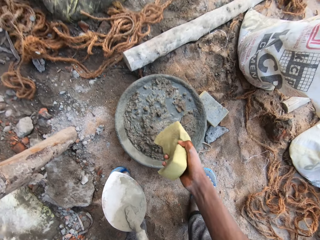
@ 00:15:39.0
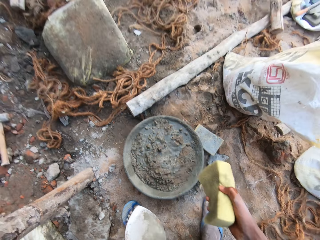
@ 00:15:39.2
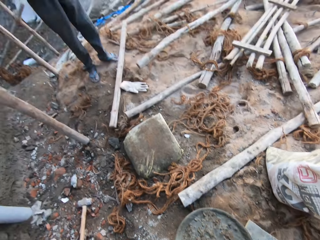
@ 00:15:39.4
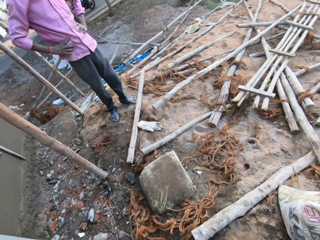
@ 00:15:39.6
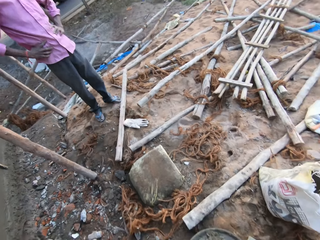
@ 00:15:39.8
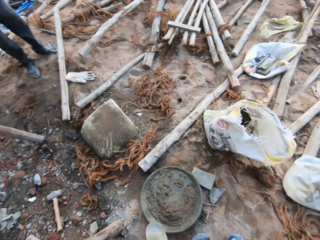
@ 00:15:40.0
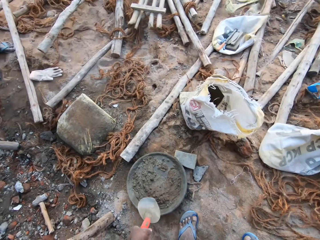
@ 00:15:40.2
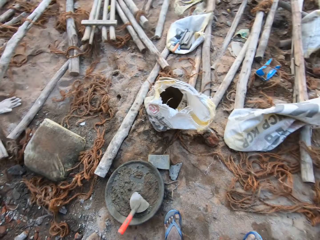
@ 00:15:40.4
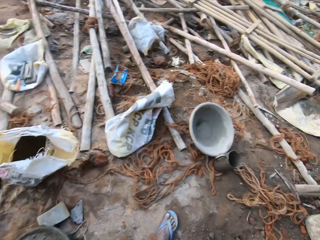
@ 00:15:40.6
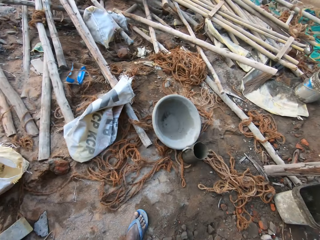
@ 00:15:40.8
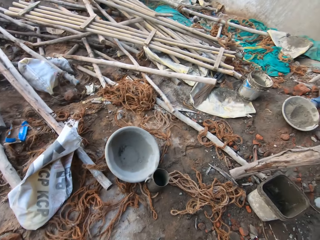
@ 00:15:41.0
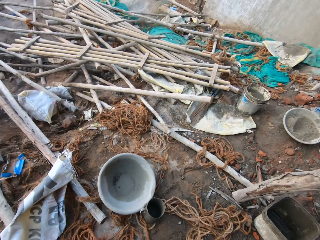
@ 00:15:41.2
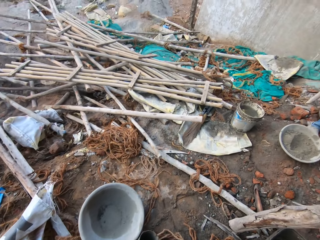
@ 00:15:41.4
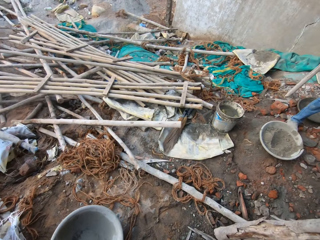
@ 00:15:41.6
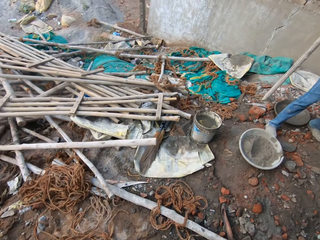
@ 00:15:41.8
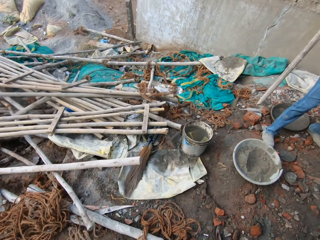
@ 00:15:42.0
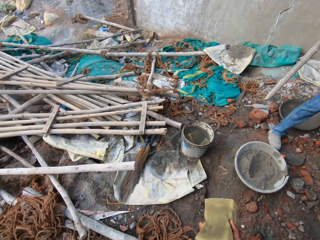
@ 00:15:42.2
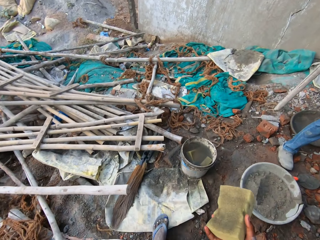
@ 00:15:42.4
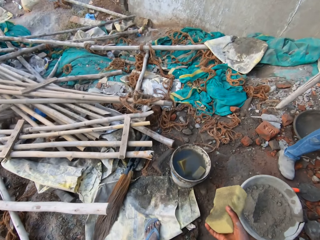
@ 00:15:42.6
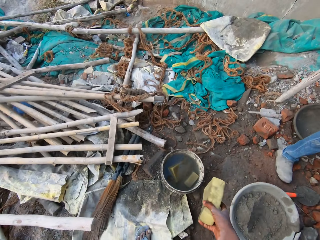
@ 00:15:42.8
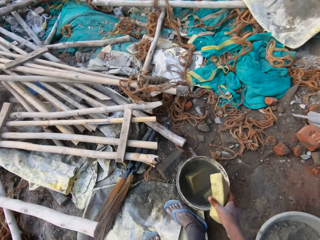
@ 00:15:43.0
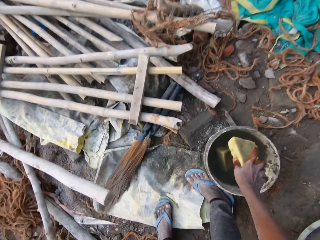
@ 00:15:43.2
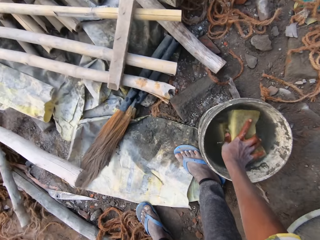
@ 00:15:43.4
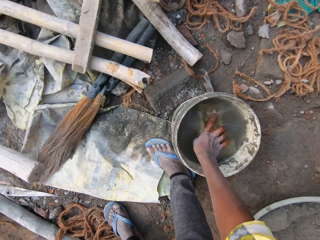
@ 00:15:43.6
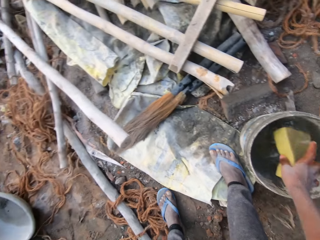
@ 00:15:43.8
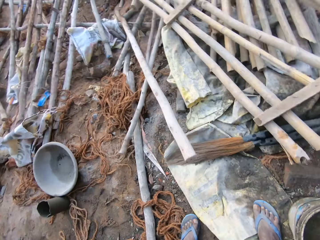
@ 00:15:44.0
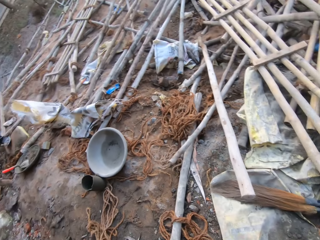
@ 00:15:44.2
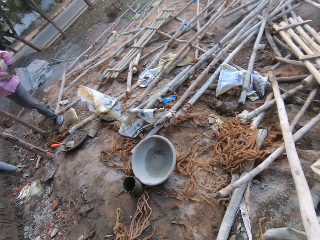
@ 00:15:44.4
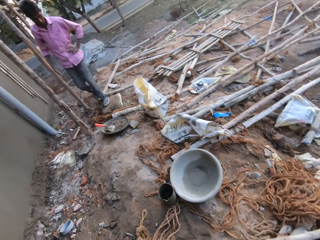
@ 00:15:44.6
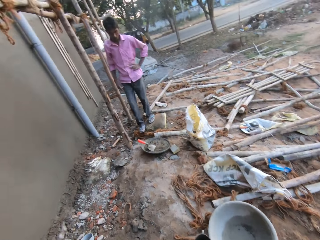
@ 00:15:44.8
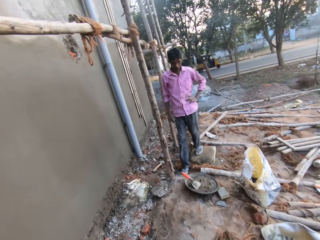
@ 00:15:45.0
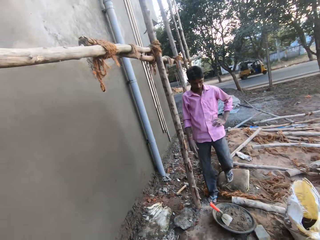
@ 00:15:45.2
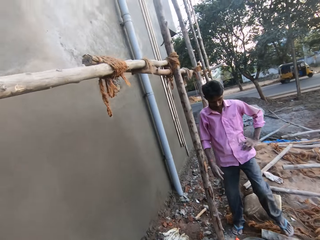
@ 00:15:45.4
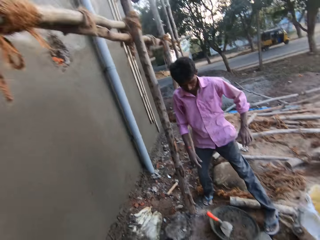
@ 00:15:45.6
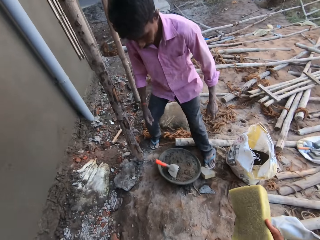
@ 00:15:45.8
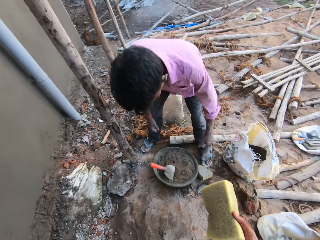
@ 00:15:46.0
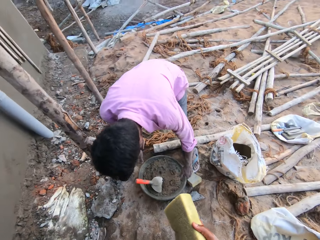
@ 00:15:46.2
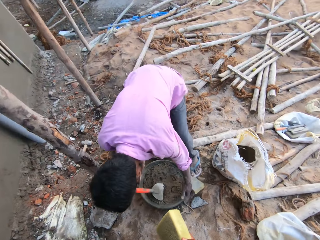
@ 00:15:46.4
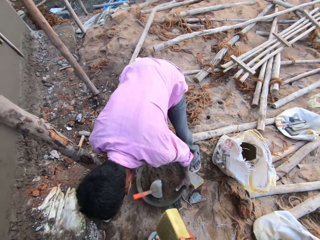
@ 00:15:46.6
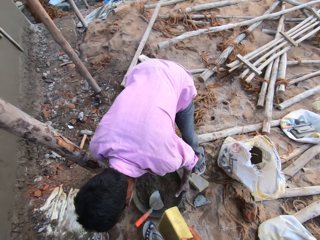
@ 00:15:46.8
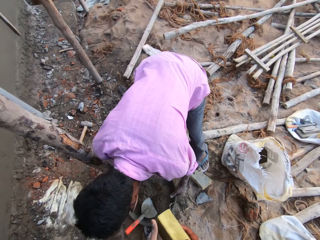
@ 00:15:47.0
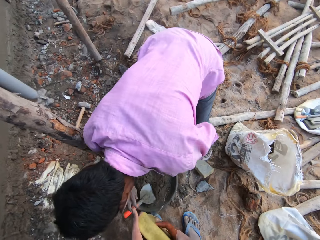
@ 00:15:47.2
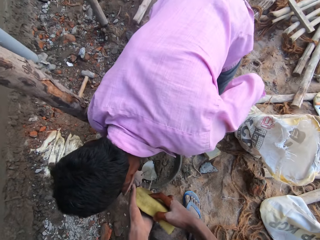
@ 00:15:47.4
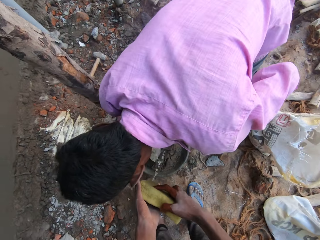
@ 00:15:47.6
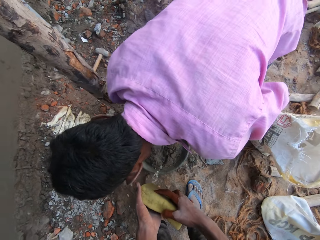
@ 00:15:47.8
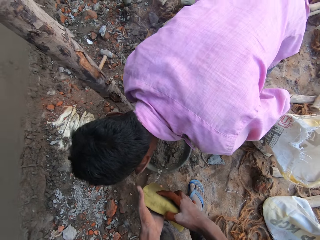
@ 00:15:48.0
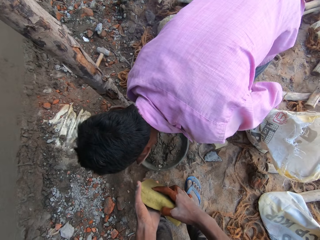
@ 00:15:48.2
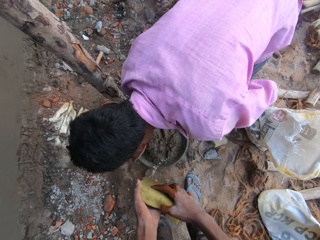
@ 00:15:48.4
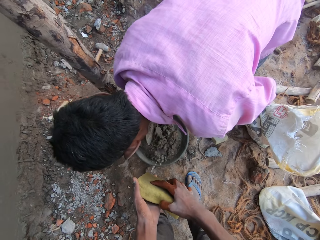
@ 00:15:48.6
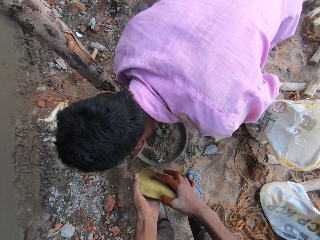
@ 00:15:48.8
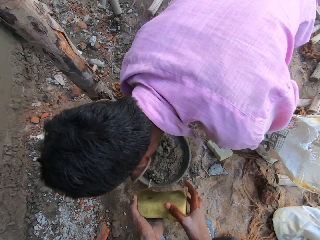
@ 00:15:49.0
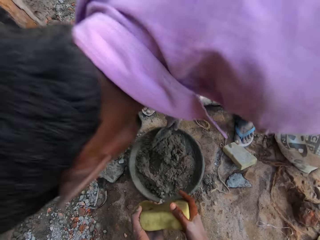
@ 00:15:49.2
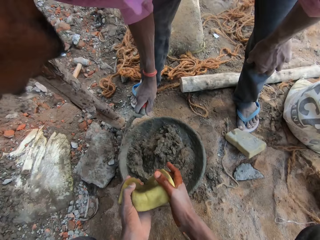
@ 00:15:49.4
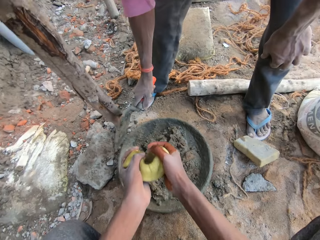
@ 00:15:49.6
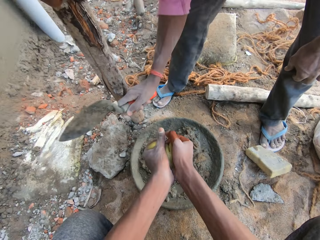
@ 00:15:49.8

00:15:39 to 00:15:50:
The camera wearer converses with a man. He drops the bricklayer's trowel into the headpan on the ground with his left hand. He walks to the bucket on the ground. He dips the sponge into the bucket of water on the ground with his right hand. He walks to the headpan from the bucket. The man shifts the headpan on the ground with both hands. The camera wearer takes the bricklayer's trowel from the headpan on the ground with his right hand. He squeezes water out of the sponge in his right hand into the headpan on the ground with both hands. The man mixes the cement in the headpan on the ground with the bricklayer's trowel in his right hand.

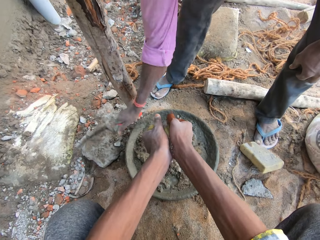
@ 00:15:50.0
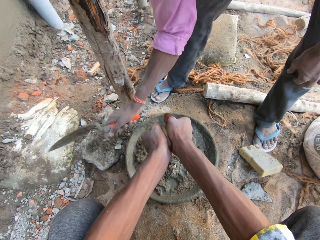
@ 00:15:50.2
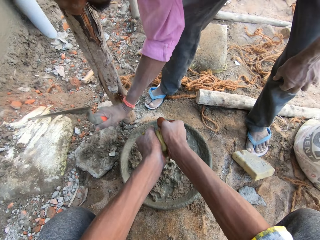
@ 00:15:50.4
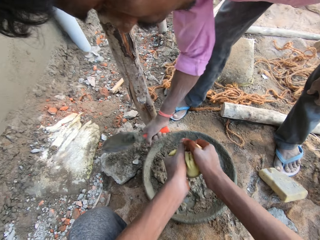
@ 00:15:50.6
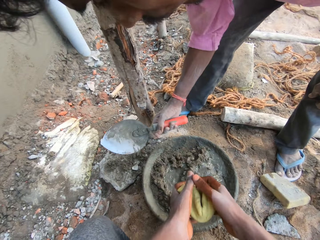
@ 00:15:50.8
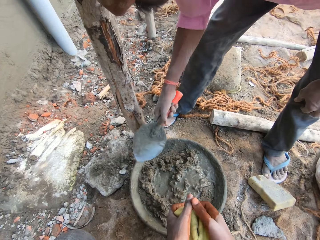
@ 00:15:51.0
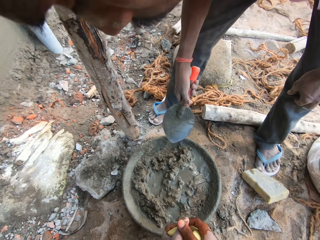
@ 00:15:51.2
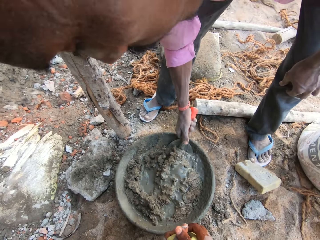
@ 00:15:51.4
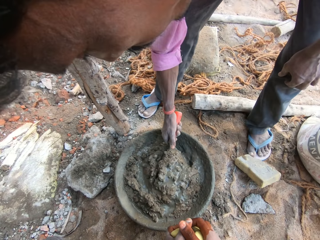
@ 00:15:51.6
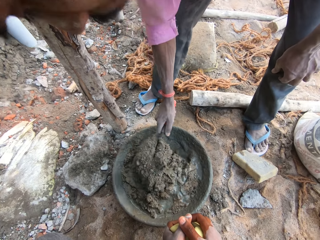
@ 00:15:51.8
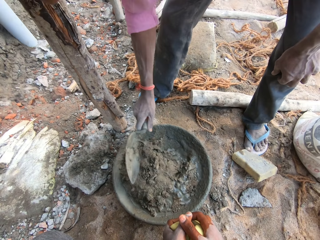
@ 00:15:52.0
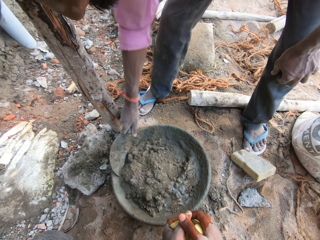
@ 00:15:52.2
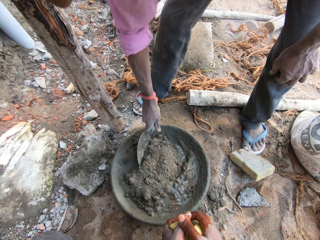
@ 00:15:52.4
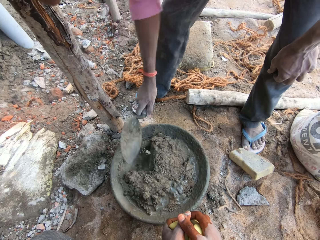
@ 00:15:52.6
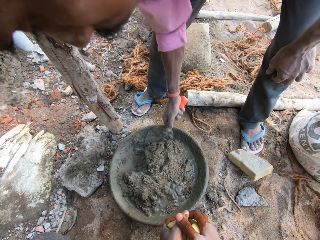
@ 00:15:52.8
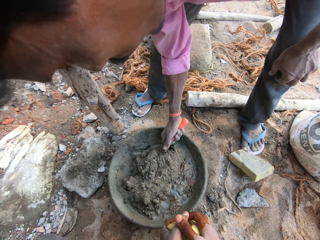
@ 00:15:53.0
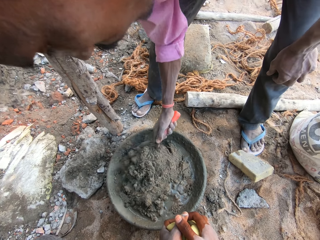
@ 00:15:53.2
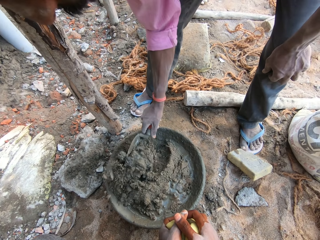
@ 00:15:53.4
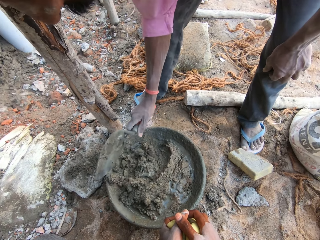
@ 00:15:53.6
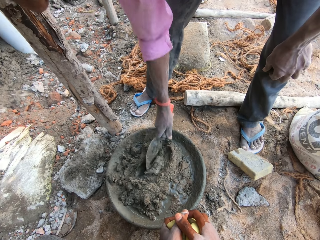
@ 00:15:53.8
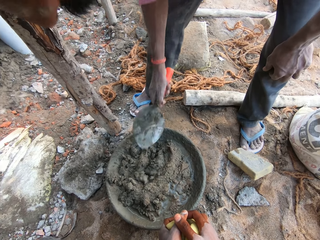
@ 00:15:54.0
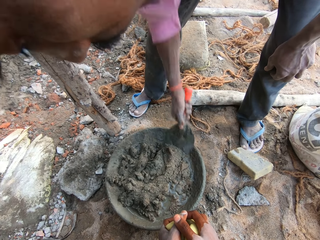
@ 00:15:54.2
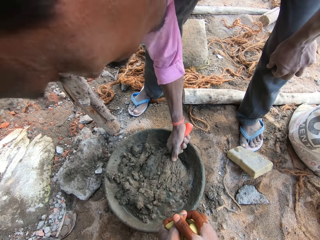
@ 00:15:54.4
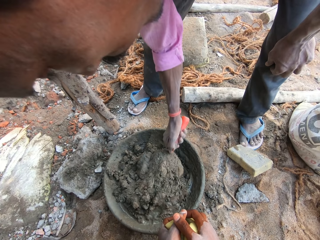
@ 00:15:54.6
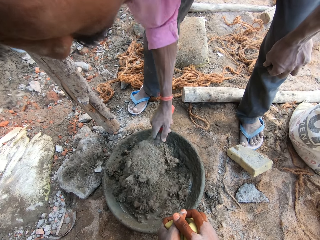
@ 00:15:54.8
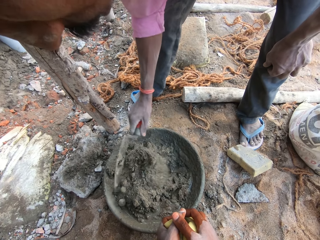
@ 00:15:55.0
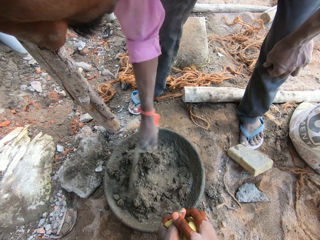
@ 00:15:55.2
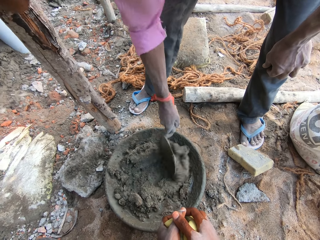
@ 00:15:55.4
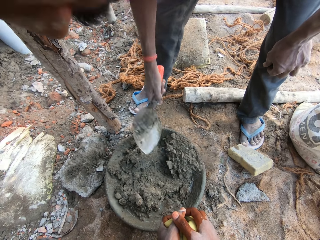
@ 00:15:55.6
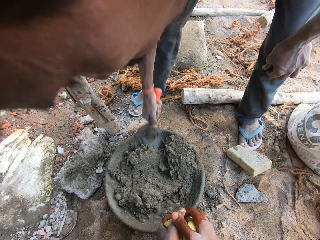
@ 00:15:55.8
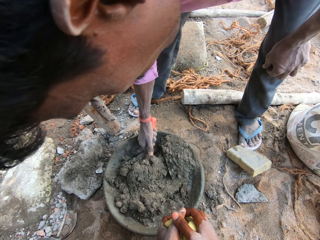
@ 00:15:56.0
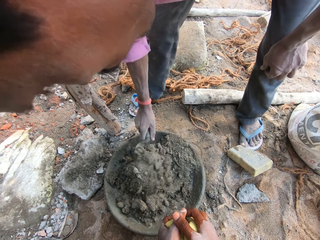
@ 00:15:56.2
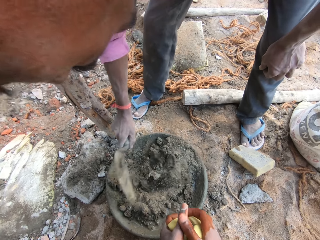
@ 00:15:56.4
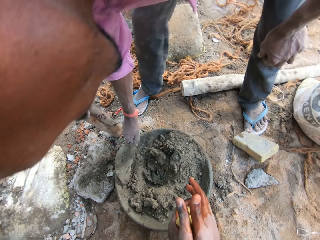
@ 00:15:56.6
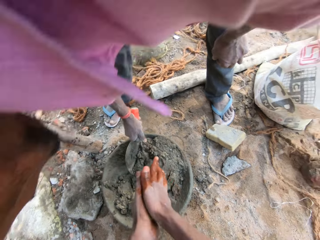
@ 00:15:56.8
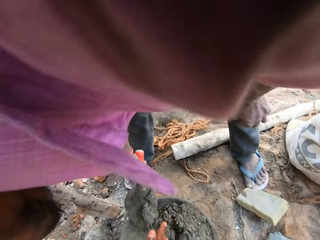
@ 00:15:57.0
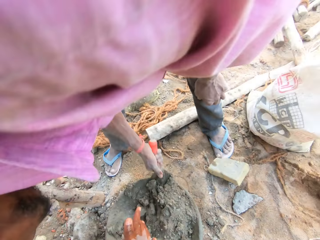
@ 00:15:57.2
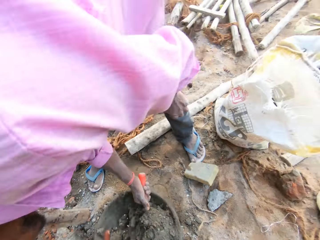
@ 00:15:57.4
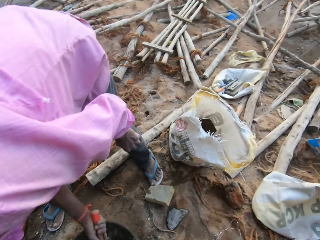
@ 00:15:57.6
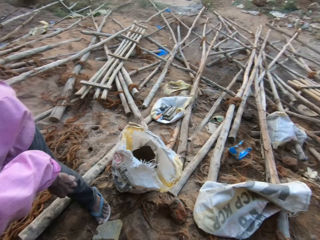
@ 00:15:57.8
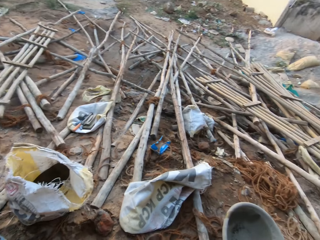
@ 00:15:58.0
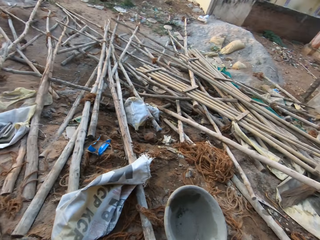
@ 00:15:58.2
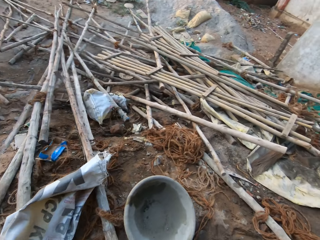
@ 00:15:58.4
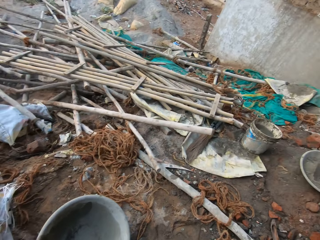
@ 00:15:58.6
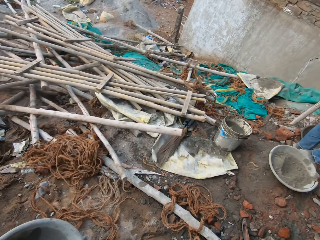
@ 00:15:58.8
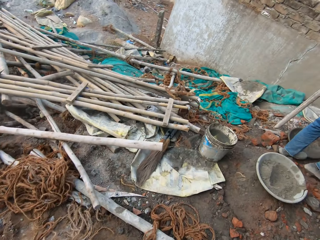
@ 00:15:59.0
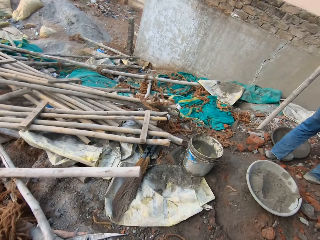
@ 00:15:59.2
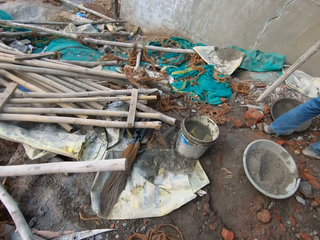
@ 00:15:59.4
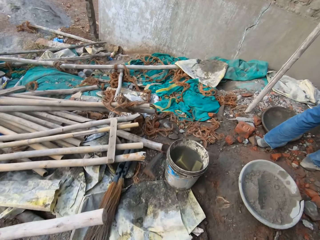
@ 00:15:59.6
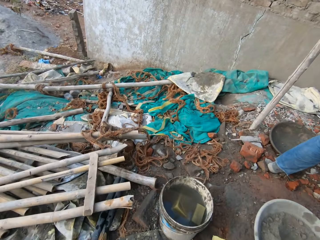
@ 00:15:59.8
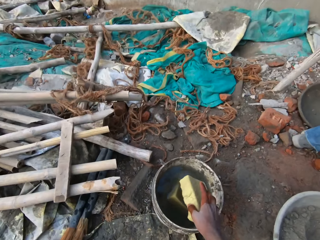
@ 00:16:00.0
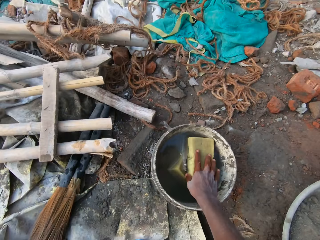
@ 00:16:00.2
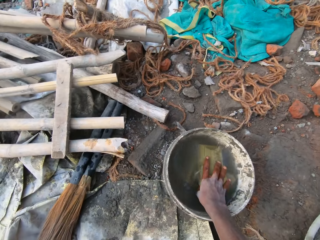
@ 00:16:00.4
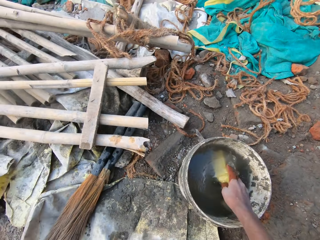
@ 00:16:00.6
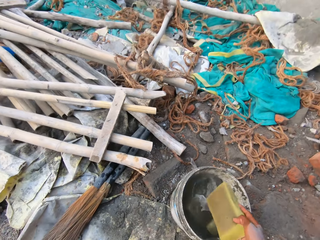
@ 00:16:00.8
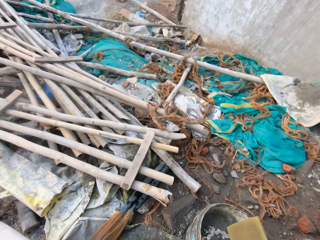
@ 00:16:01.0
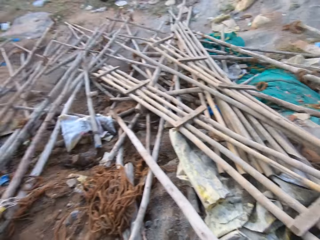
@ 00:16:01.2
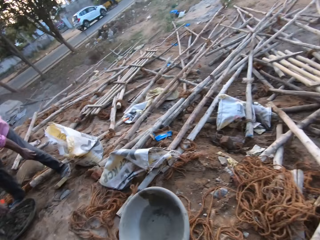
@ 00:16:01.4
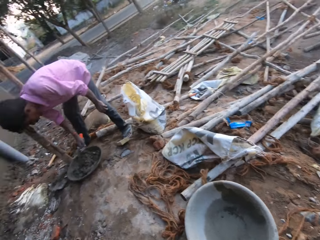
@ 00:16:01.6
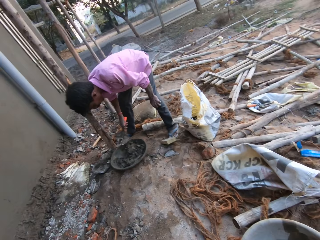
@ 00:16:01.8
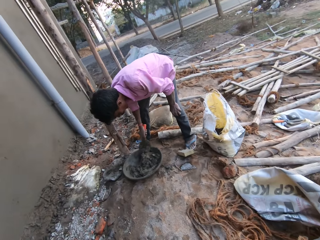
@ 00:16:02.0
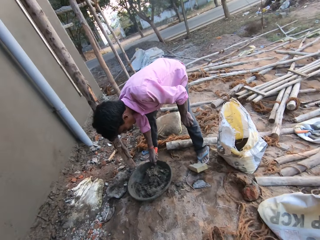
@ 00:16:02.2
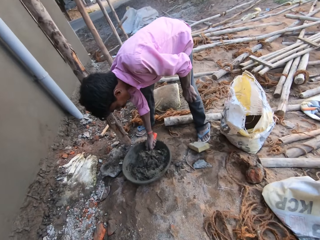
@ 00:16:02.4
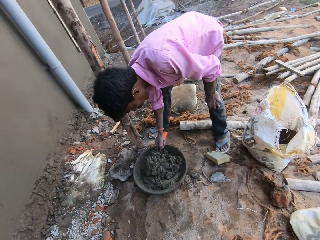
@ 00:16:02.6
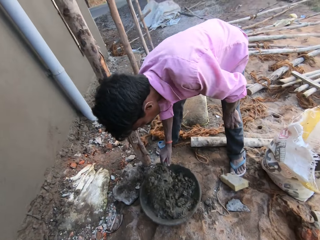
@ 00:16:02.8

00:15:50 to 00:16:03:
The man hits the bricklayer's trowel on a stone on the ground with his right hand. The man mixes the cement in the headpan on the ground with the bricklayer's trowel in his right hand. The camera wearer squats down. He squeezes water out of the sponge in his right hand into the headpan on the ground with both hands. He walks from the headpan on the ground to the bucket on the ground. He dips the sponge into the bucket of water on the ground with his right hand. He walks to the headpan on the ground from the bucket on the ground.
